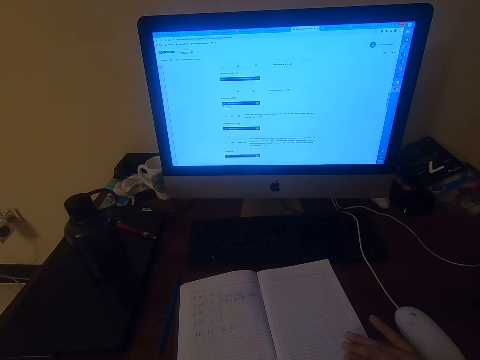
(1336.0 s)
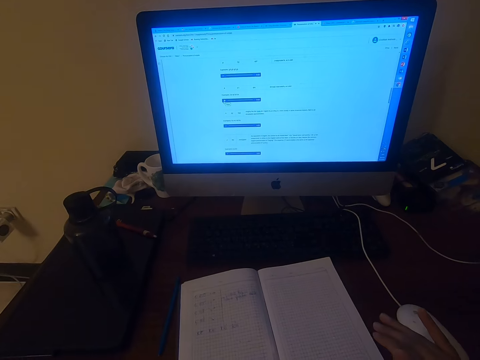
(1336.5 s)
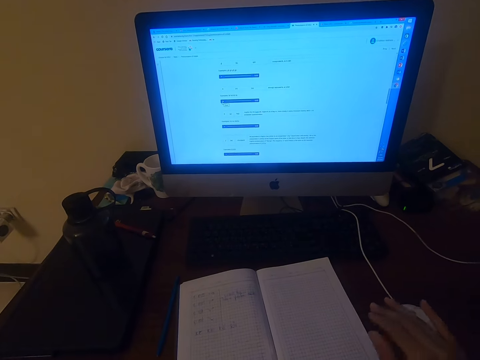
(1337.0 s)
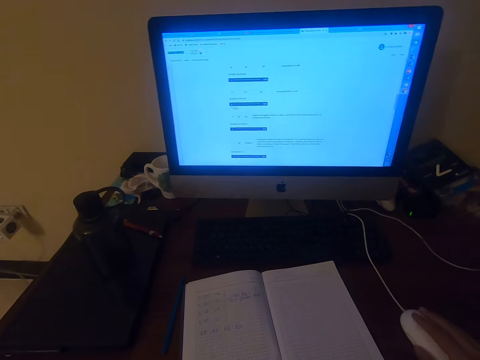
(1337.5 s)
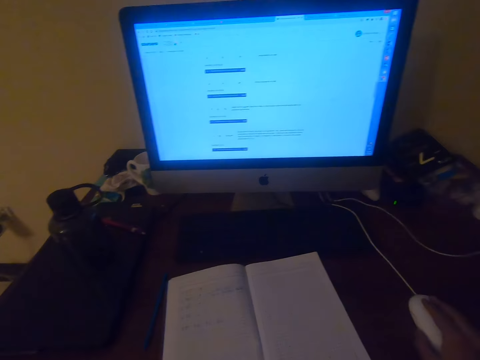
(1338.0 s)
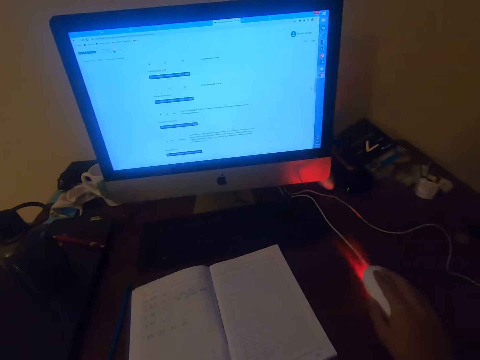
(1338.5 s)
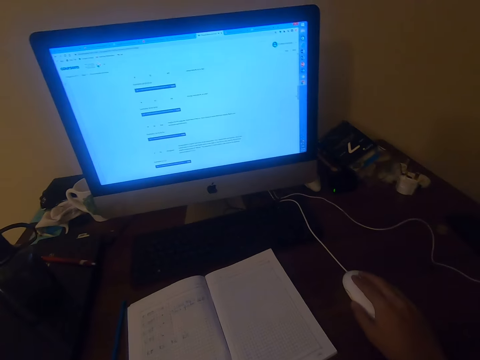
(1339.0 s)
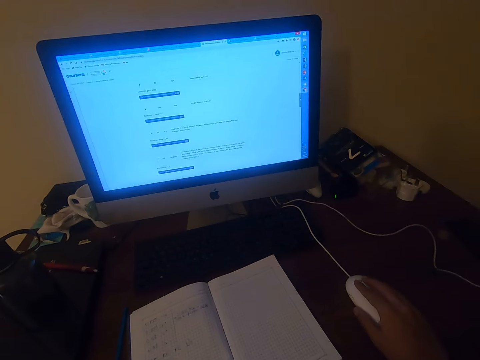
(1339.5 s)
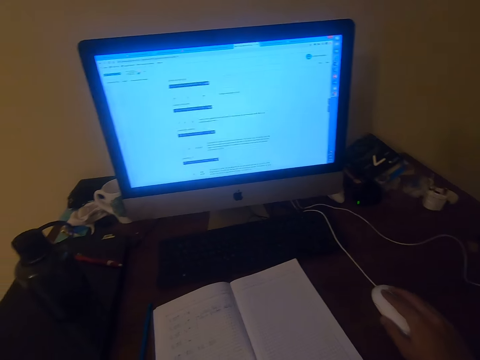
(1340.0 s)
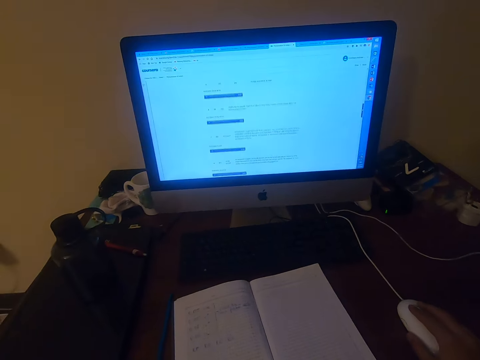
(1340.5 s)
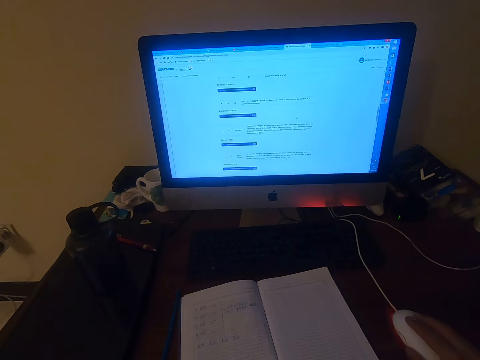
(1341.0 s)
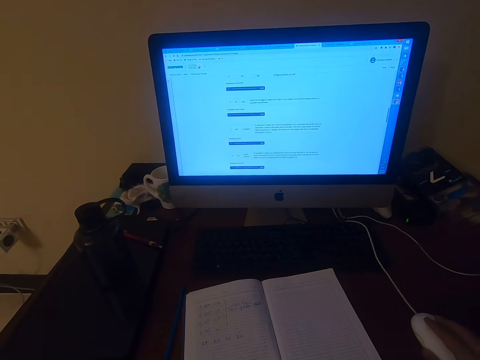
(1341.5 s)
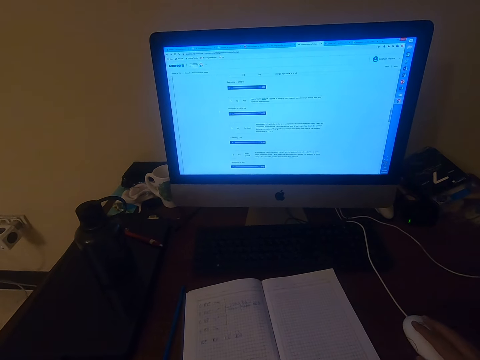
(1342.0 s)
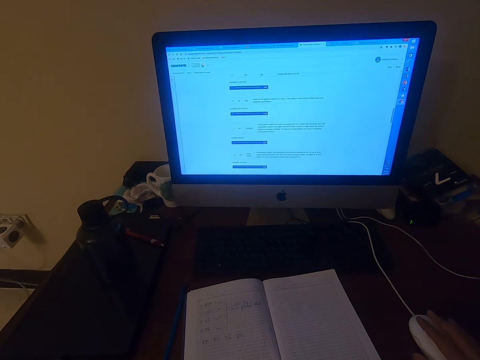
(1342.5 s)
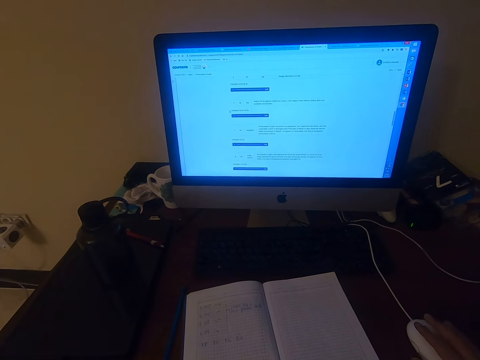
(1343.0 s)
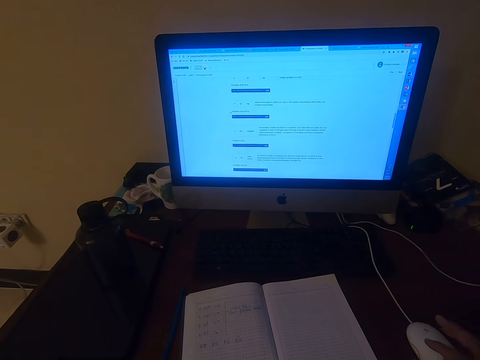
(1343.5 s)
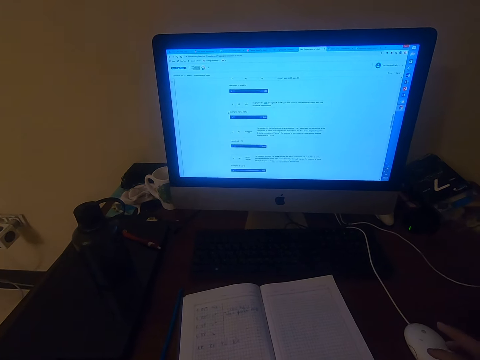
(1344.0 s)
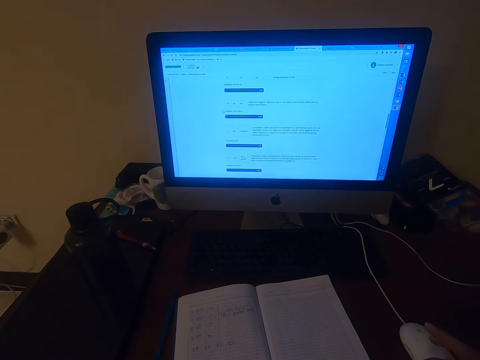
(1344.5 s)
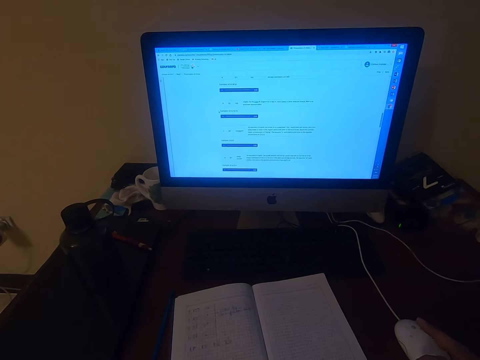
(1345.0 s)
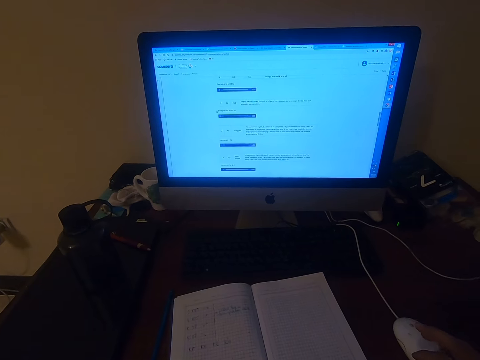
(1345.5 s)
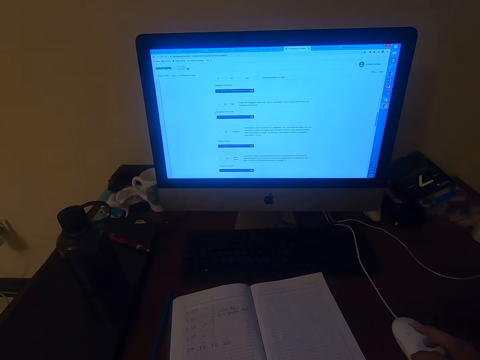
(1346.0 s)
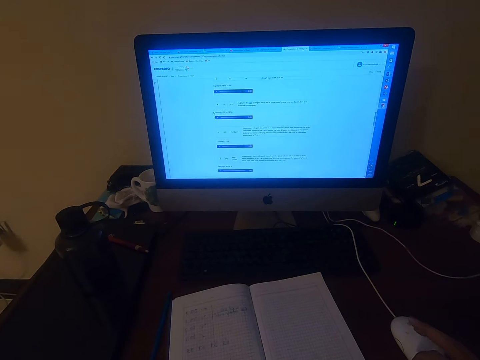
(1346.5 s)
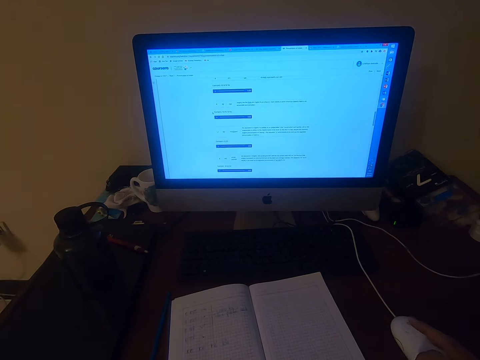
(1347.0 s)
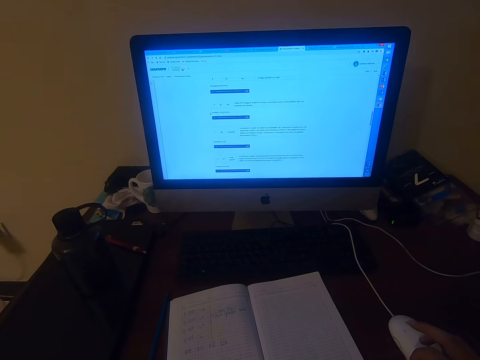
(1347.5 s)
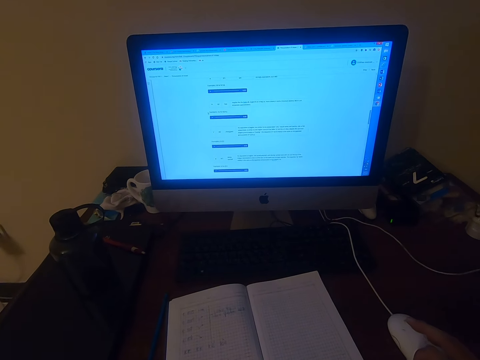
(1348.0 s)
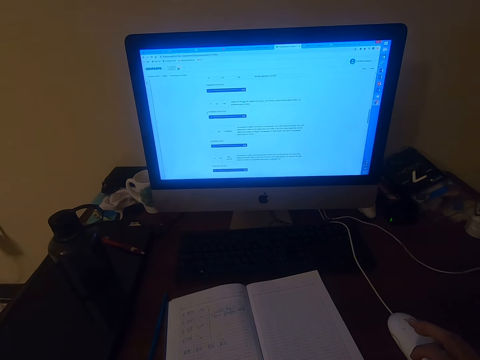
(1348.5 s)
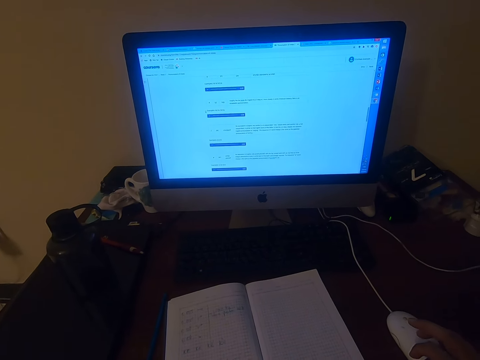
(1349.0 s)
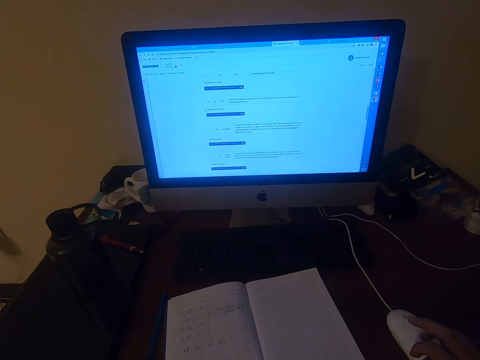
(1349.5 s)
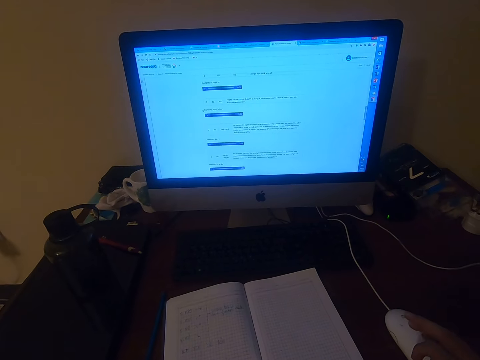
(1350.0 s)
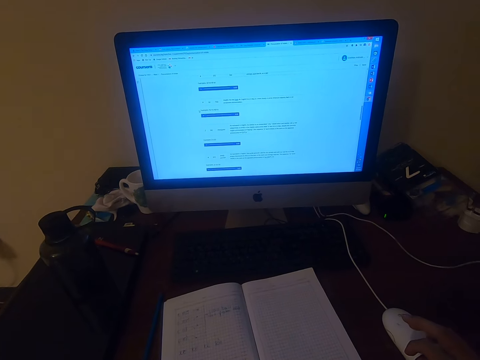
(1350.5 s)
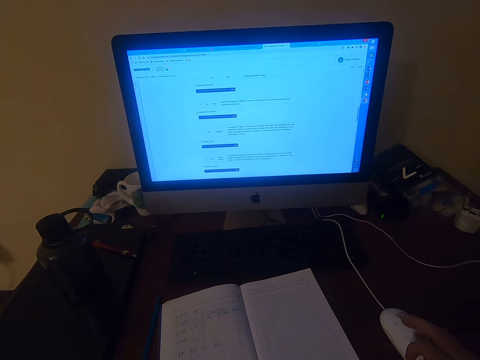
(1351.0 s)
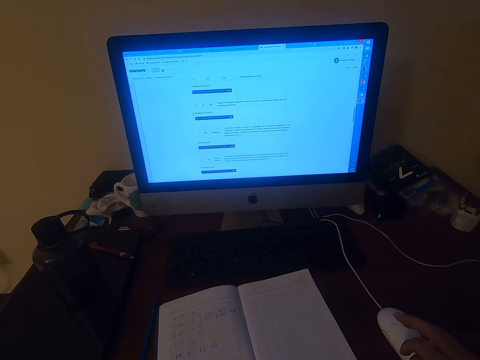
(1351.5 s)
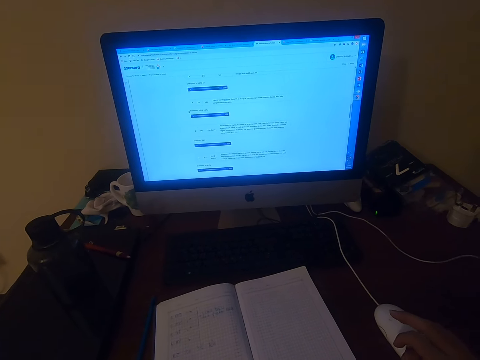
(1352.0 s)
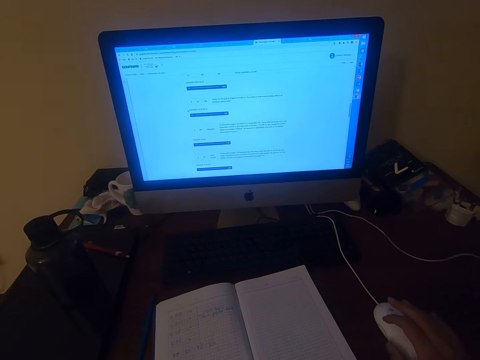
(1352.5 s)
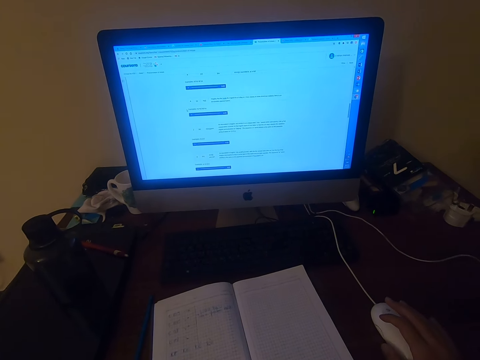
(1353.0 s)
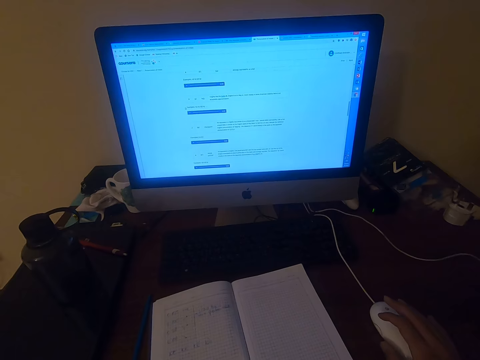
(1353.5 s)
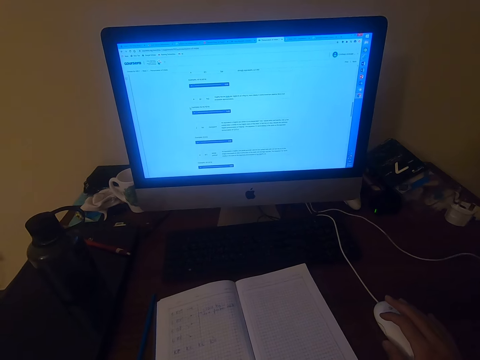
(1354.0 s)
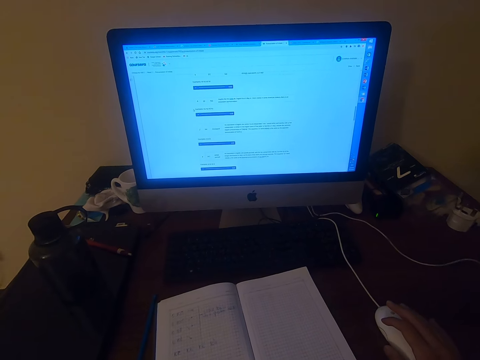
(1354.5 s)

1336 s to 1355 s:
The camera wearer moves the right hand. They operate a computer. They move the mouse. They scroll the mouse. They scroll the mouse again. They read on the computer. They scroll the mouse. They scroll the mouse again.

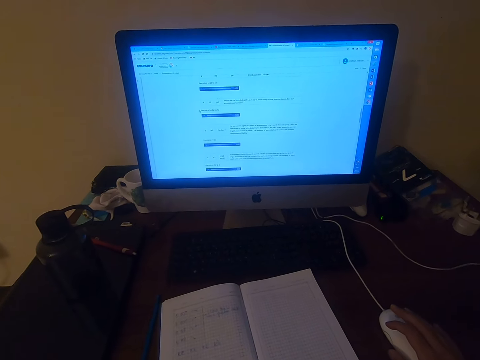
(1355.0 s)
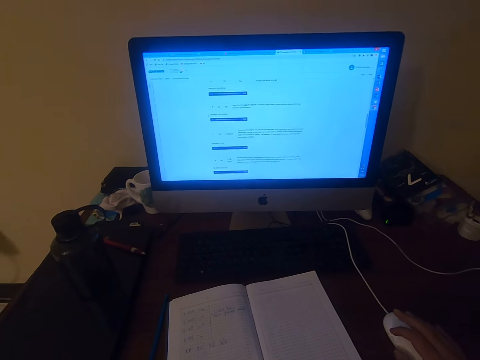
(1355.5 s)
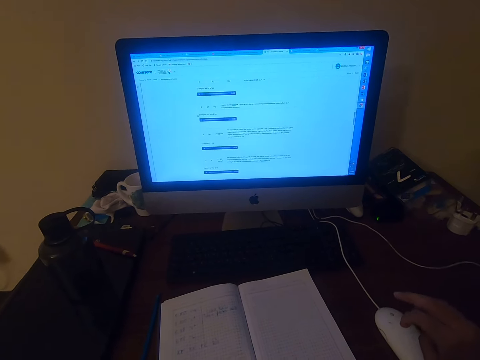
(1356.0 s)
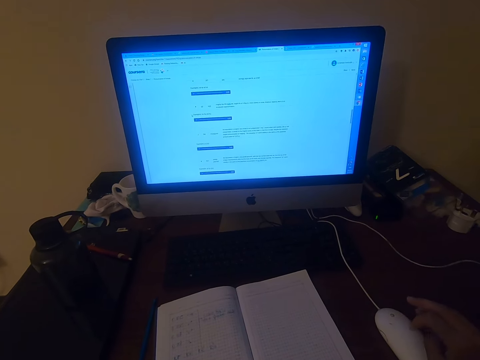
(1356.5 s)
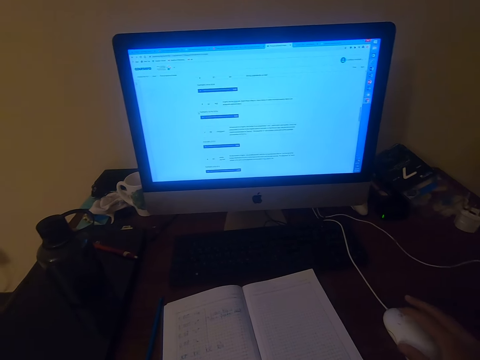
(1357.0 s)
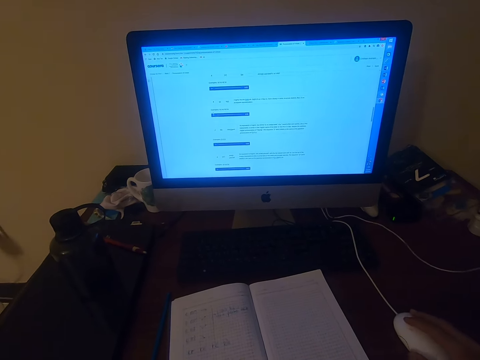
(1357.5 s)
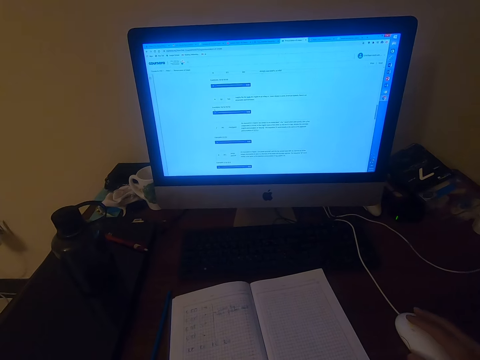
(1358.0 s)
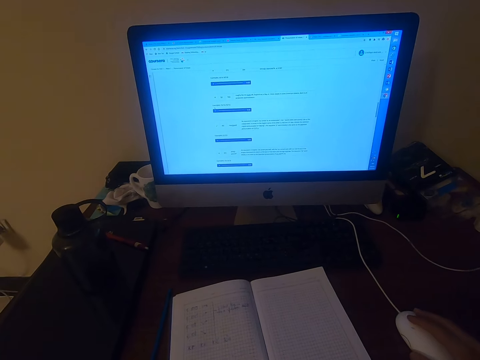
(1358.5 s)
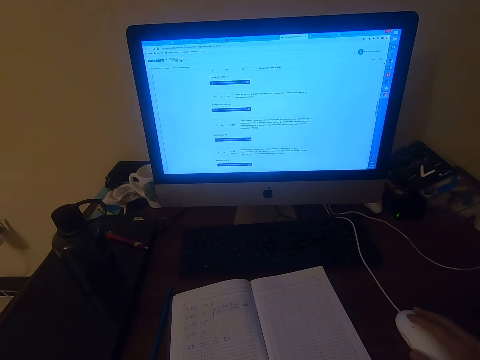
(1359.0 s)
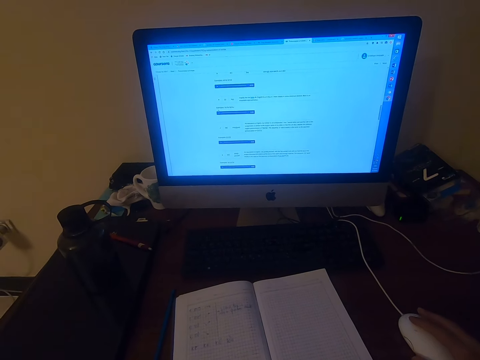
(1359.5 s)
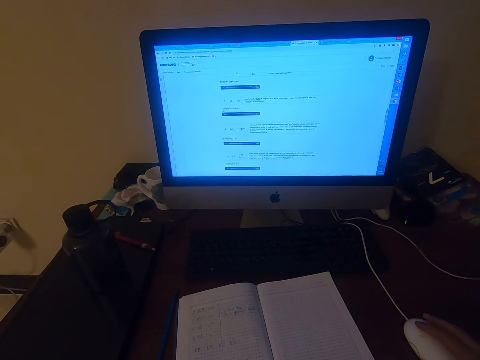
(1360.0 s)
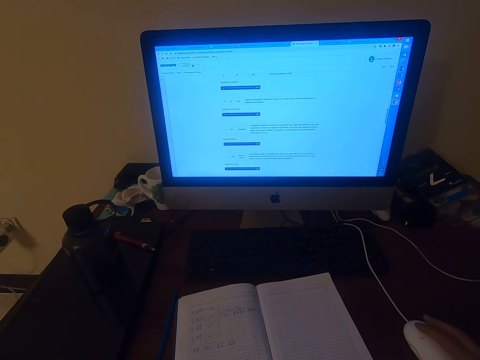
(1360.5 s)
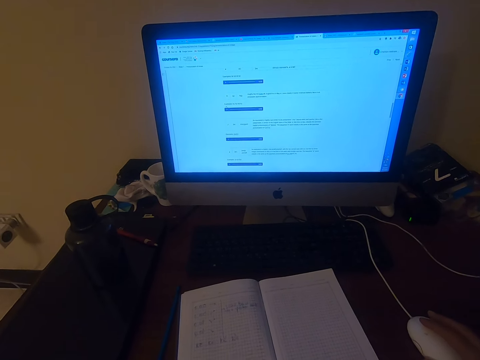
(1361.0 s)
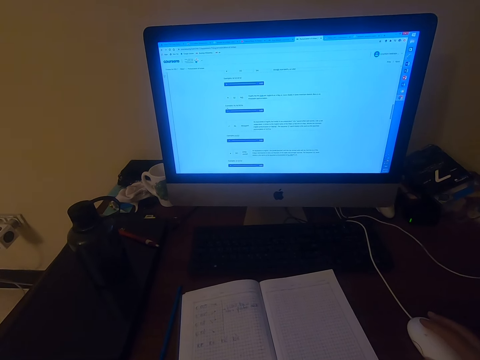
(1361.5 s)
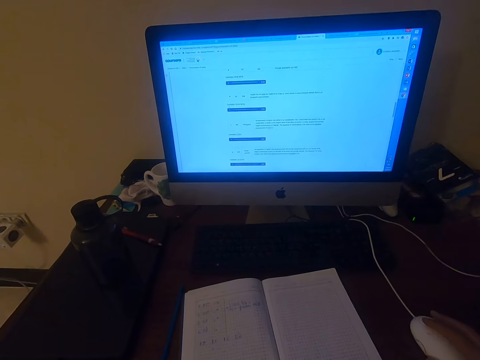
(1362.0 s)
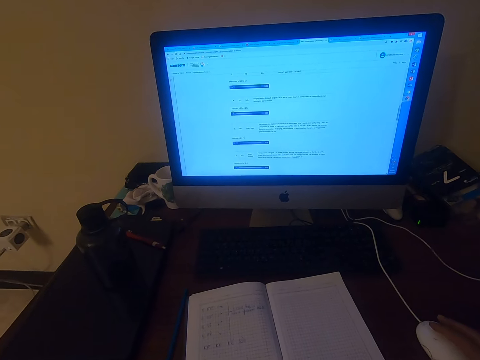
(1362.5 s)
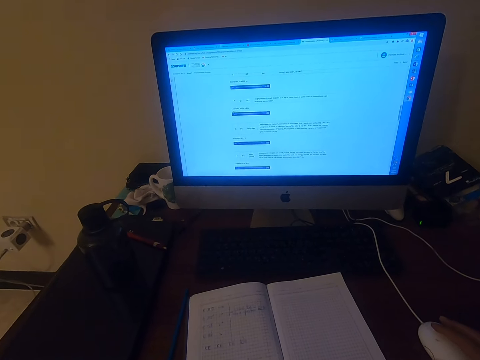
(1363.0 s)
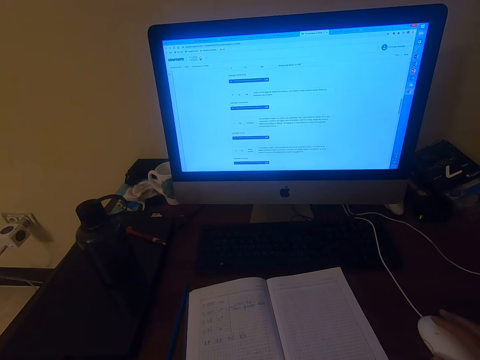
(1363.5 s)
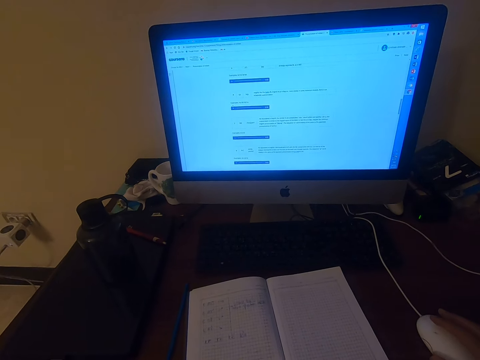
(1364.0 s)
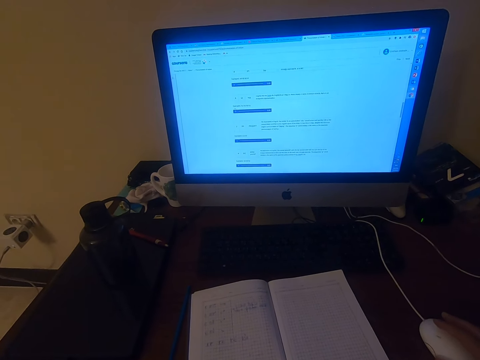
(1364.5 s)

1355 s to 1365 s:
The camera wearer scrolls the mouse. They click the mouse. They click the mouse again.
